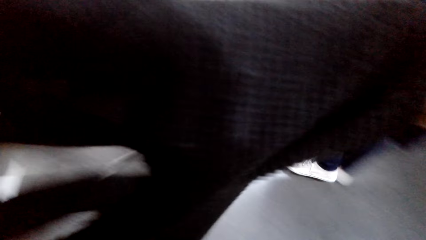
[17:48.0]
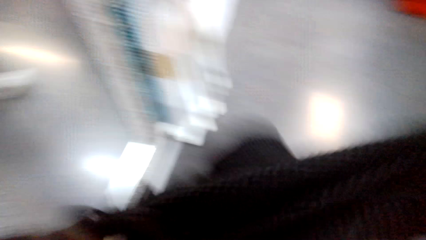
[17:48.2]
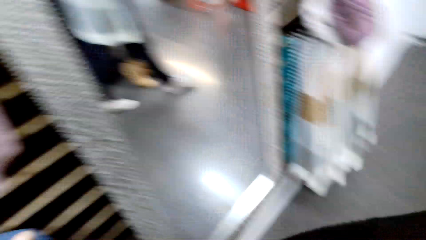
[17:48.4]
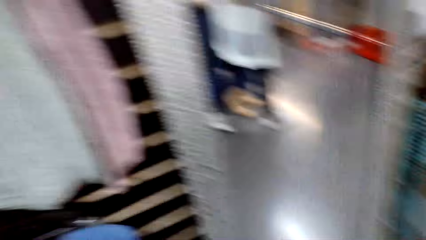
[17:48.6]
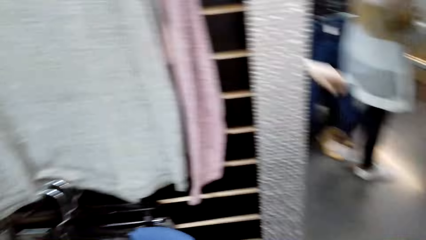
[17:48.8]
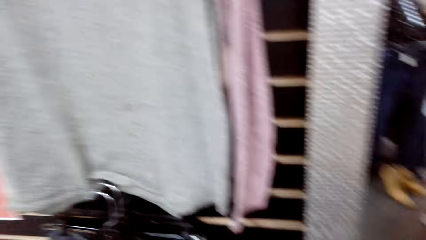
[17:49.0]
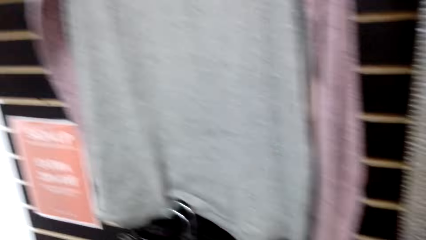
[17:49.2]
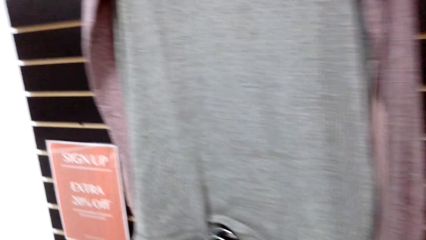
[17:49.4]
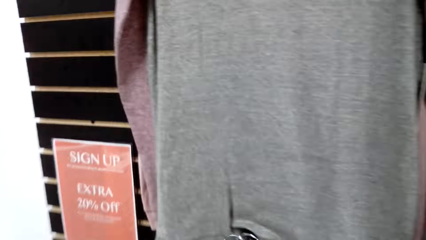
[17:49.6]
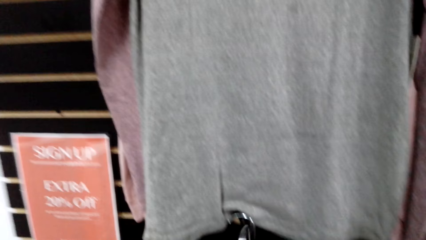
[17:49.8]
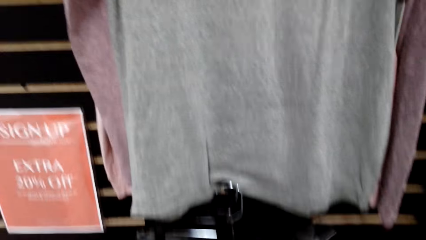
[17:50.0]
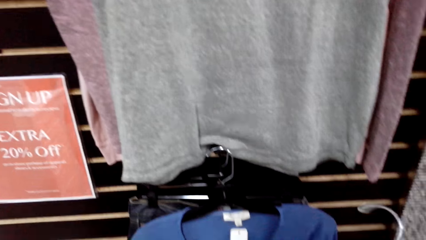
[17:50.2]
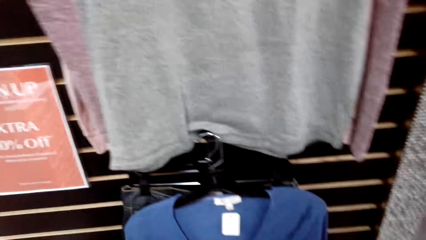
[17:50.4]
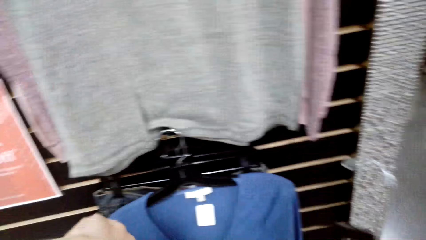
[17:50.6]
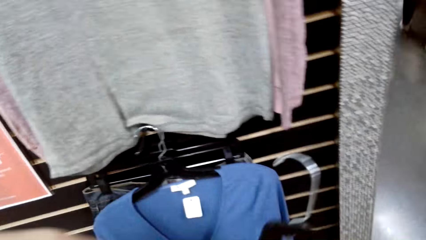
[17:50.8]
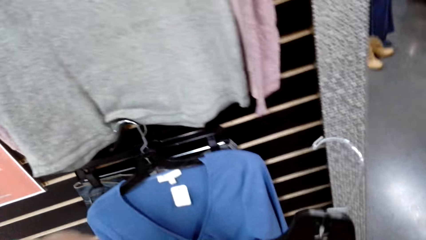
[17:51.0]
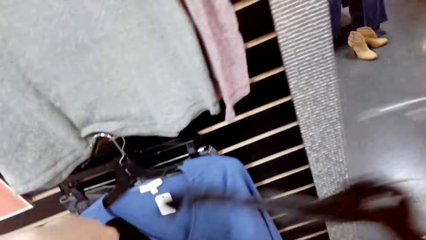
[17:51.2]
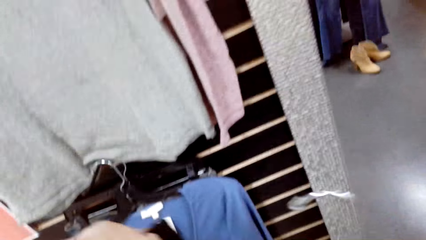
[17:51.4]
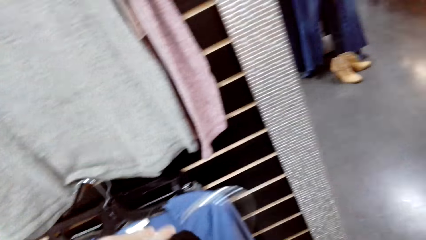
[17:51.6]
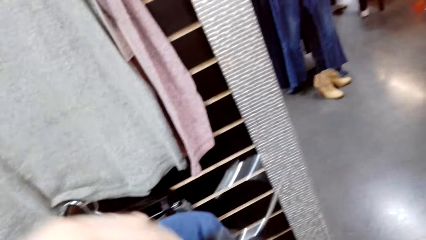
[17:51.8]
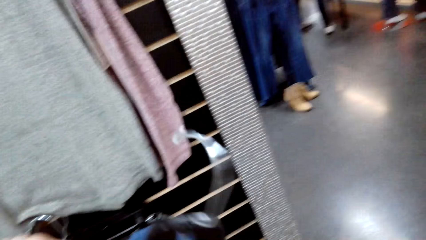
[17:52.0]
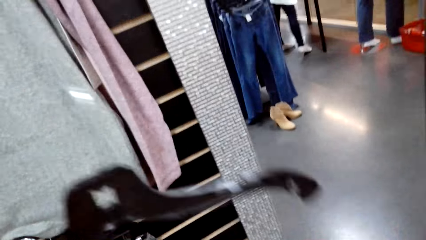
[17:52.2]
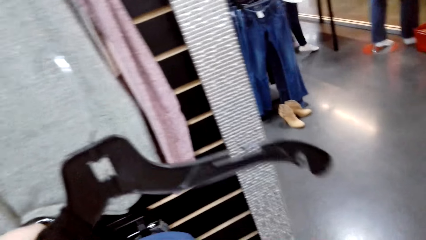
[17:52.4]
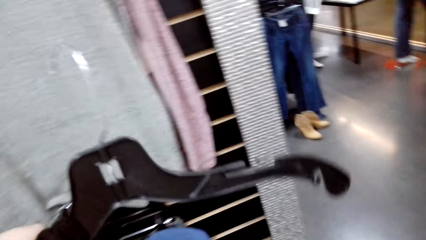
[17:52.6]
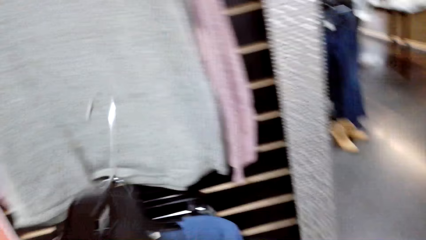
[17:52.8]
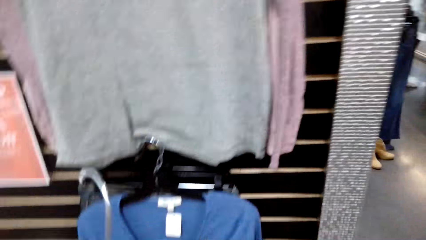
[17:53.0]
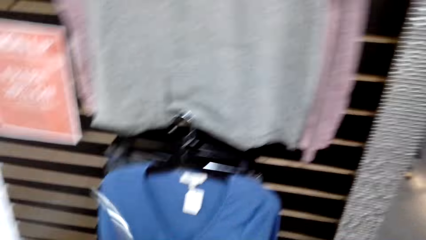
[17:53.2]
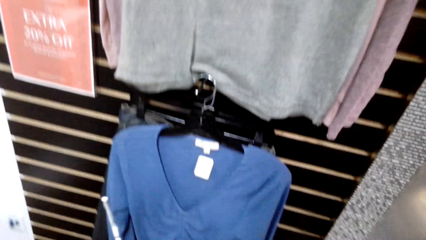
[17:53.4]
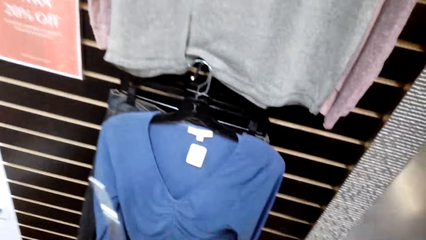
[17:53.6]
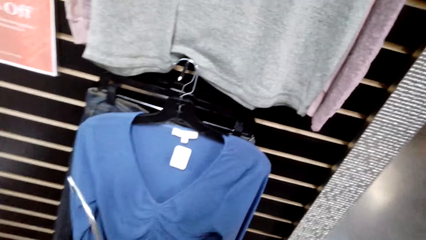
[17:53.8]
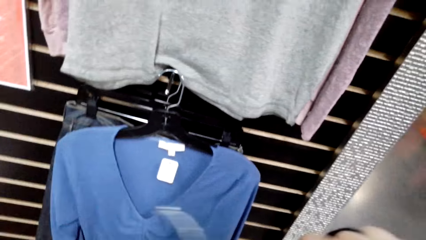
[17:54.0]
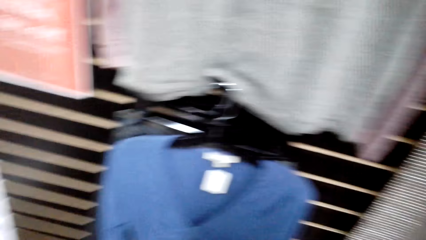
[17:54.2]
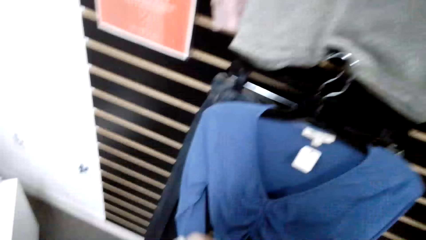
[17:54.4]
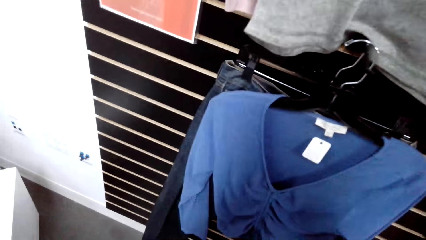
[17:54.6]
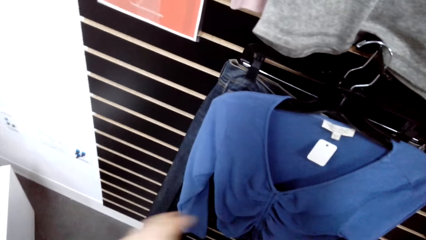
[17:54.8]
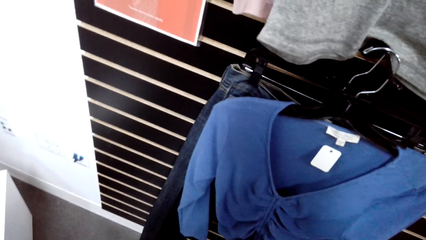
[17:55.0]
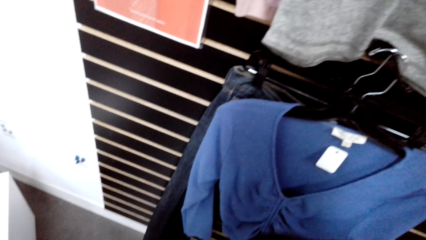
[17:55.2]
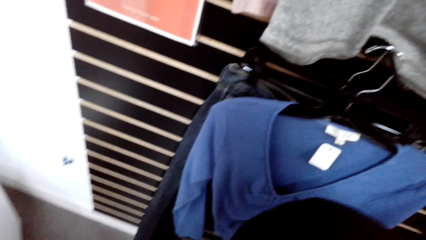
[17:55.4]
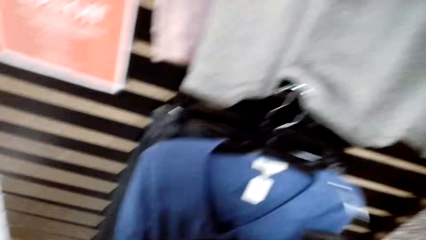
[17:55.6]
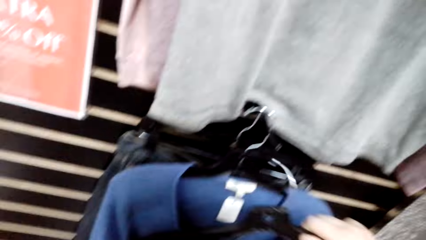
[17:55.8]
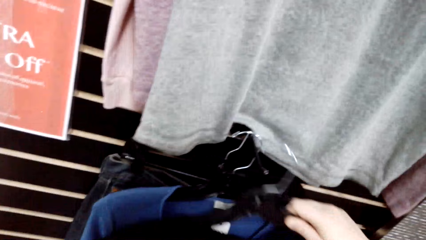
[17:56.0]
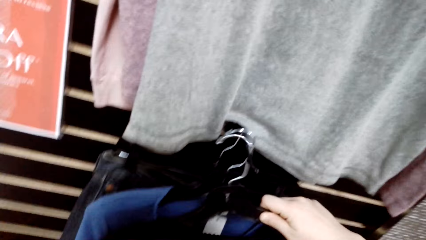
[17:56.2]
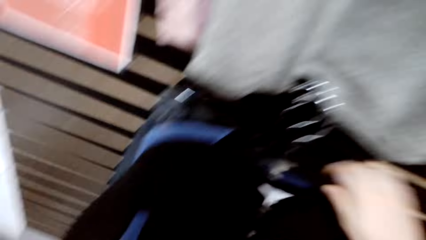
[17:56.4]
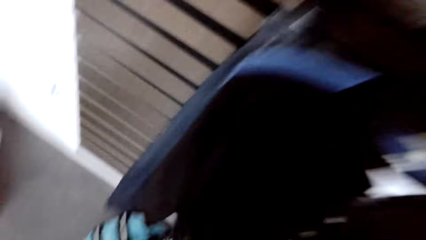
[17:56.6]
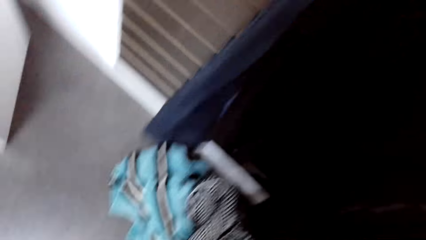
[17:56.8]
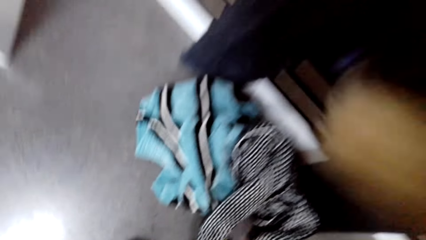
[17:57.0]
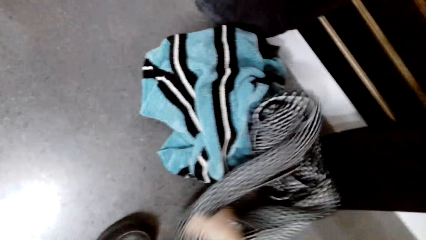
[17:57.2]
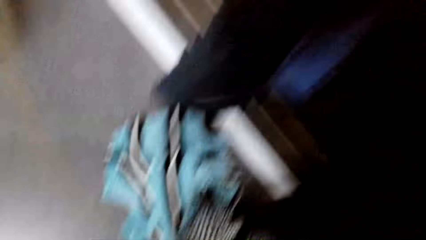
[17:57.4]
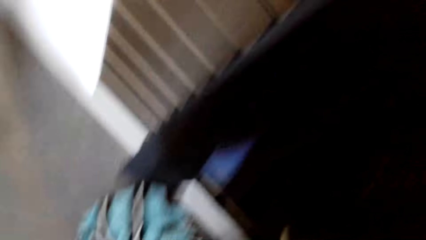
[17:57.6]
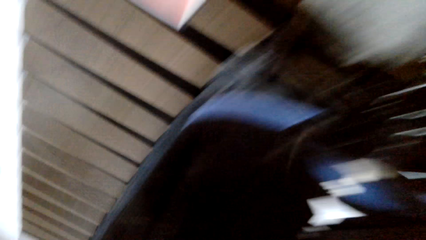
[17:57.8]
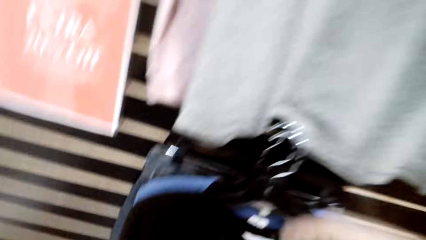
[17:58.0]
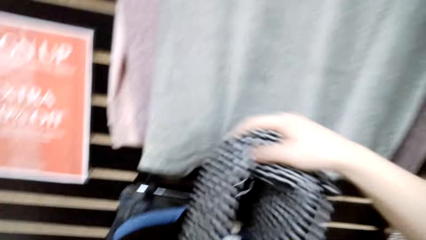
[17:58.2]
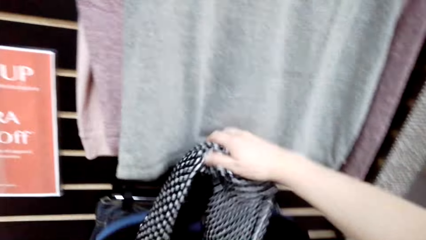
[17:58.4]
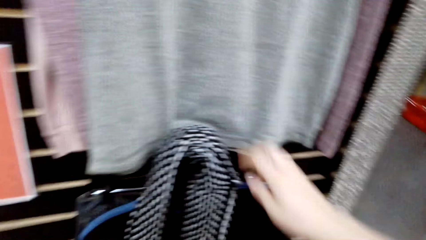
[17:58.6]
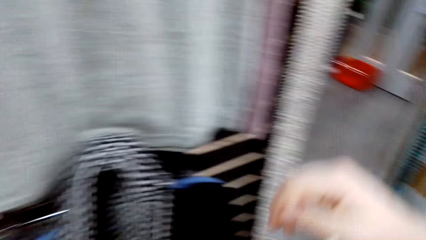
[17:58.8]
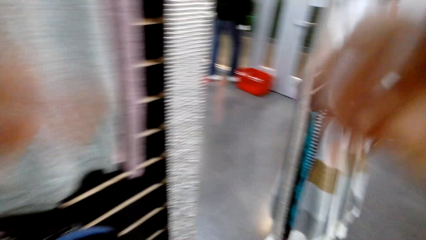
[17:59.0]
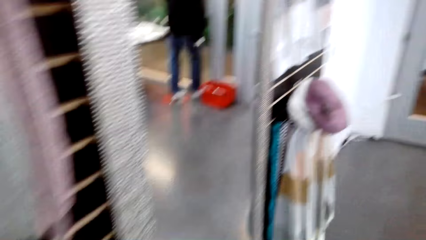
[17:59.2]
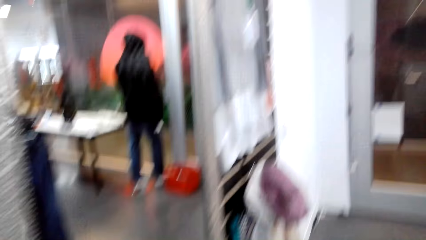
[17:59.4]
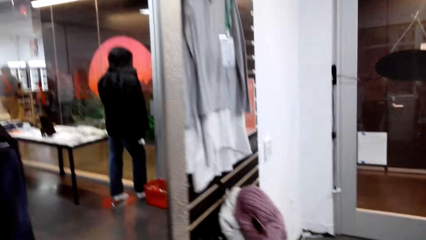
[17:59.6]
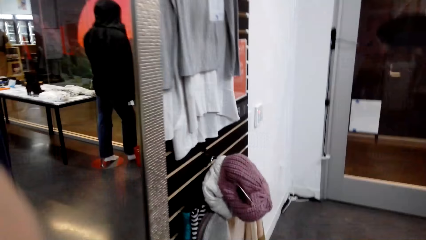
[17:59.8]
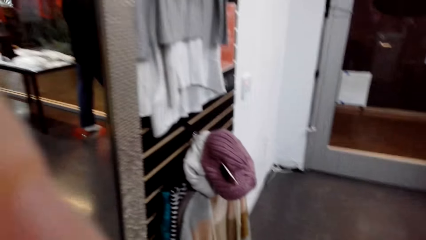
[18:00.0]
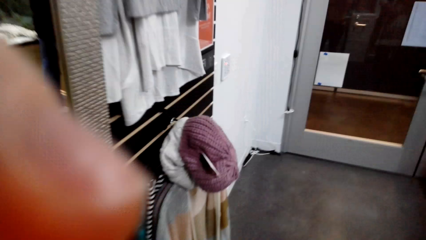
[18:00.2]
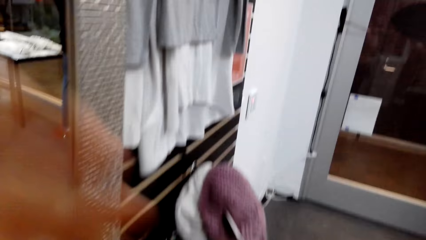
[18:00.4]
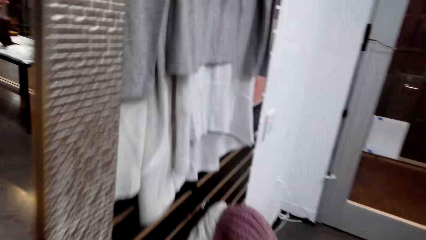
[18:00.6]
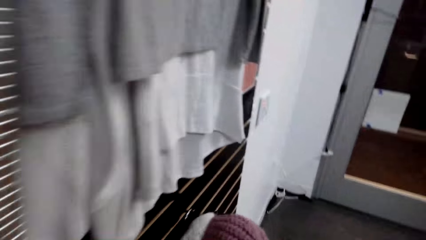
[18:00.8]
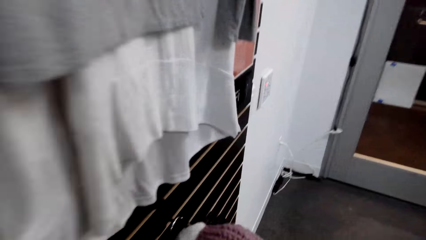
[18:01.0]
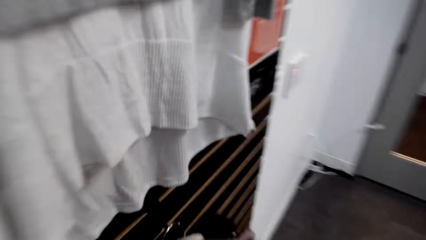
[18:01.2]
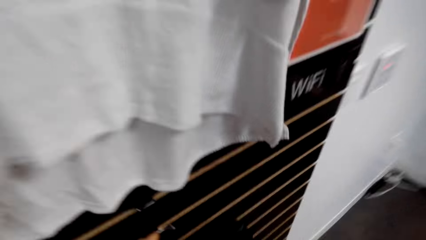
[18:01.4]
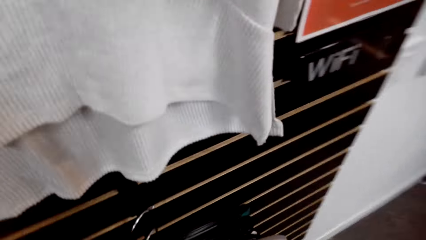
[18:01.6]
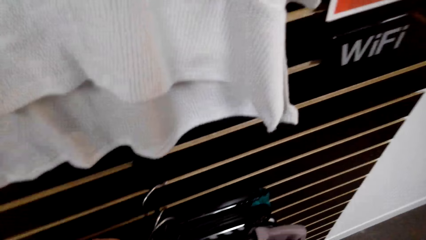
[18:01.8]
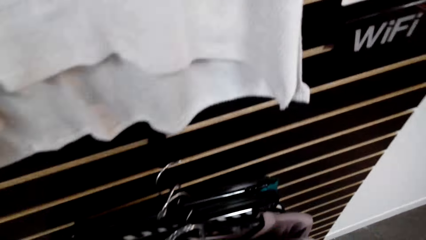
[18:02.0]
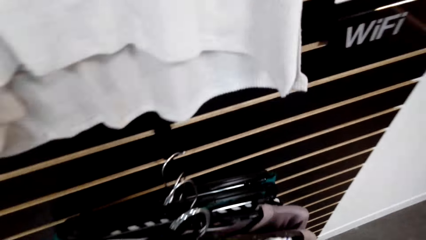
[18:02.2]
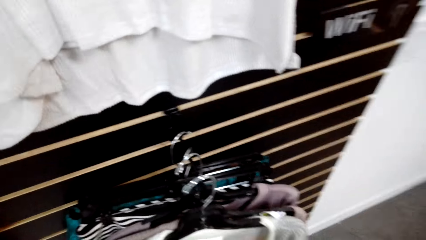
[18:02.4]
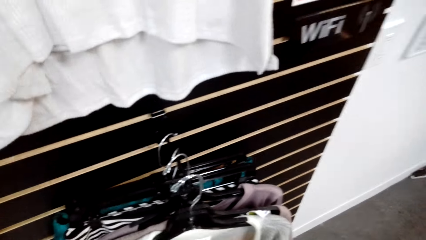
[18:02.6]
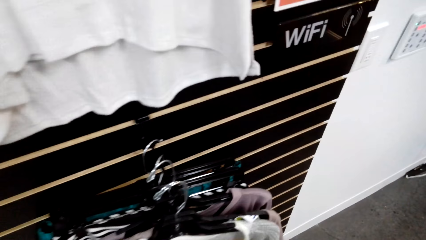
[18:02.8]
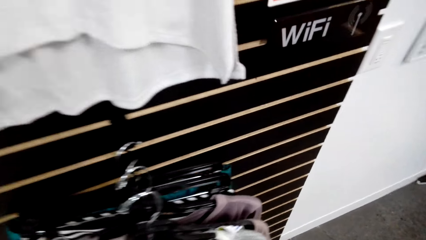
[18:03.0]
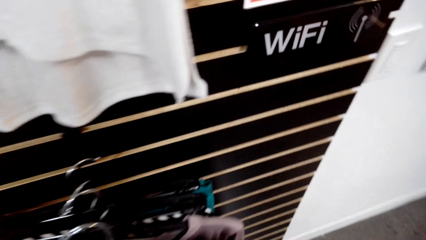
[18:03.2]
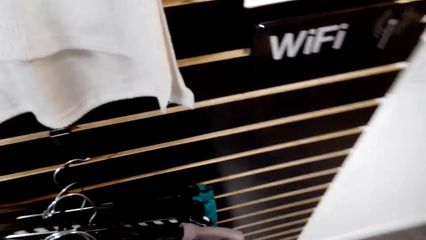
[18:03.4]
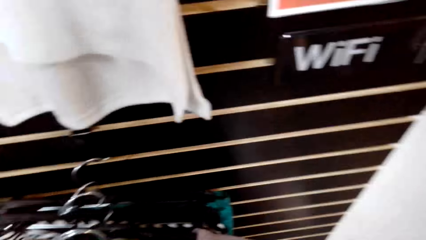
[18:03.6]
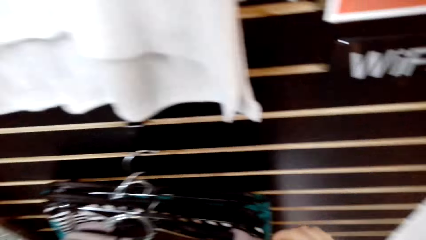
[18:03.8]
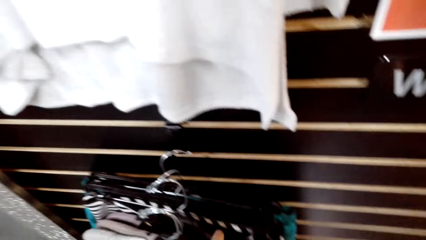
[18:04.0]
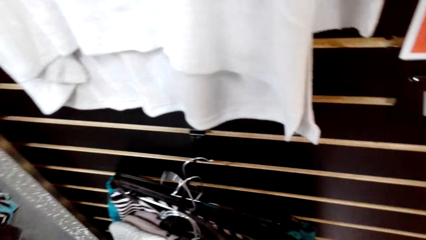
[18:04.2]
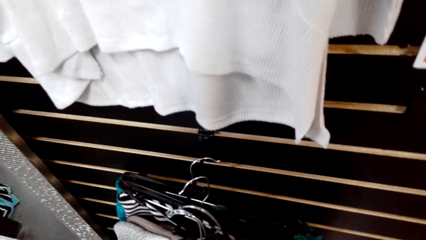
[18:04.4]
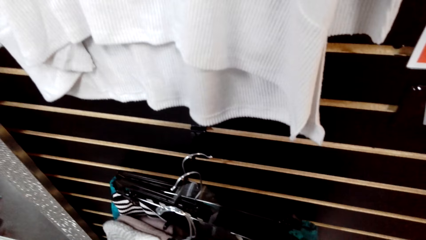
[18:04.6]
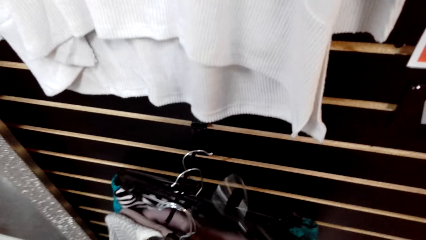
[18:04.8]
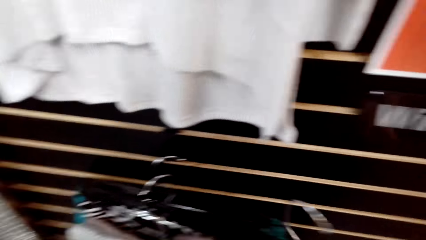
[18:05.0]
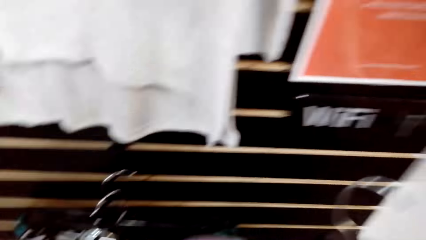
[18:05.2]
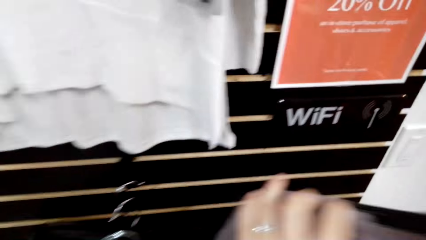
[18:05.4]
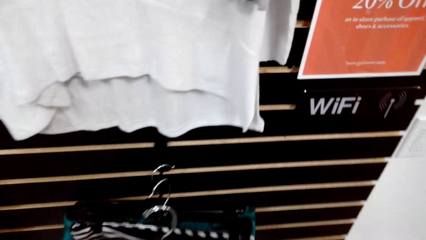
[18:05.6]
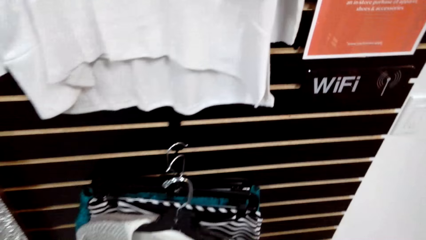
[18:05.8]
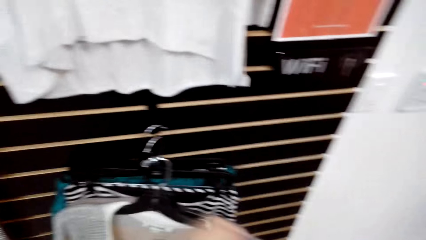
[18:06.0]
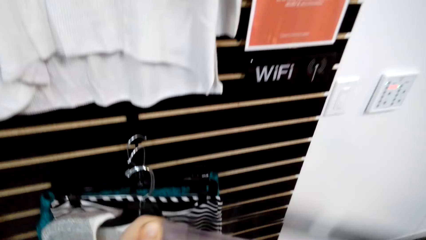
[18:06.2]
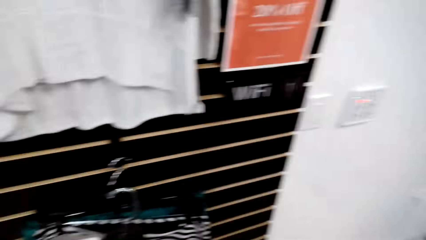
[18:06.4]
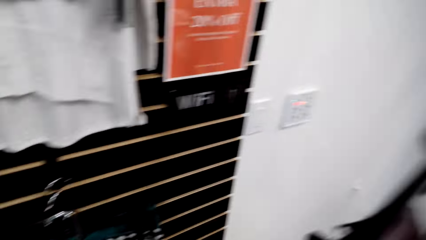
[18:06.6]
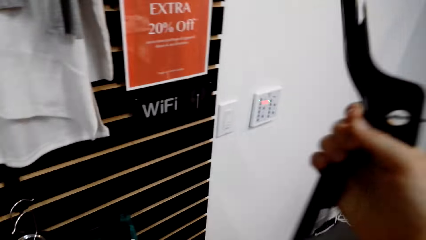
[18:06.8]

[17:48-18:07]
The camera wearer puts the sweater on the hanger. They put the sweater on the clothes rack. They pick the scarf from the floor. They put the scarf on the clothes rack. They walk towards the clothes rack. They pick the sweatshirt from the clothes rack.
